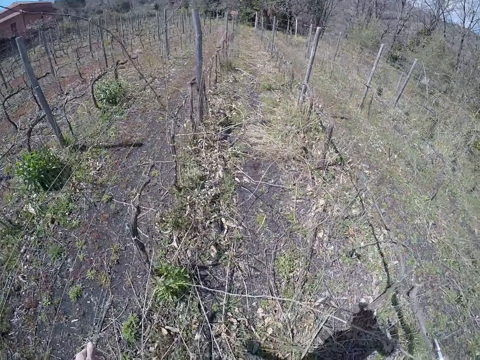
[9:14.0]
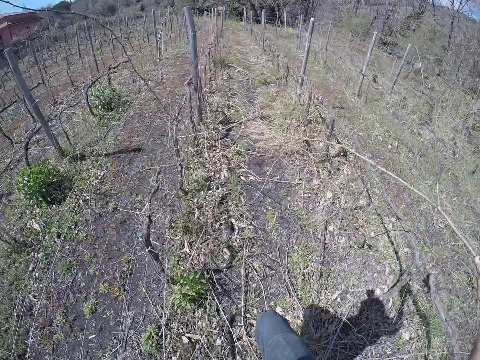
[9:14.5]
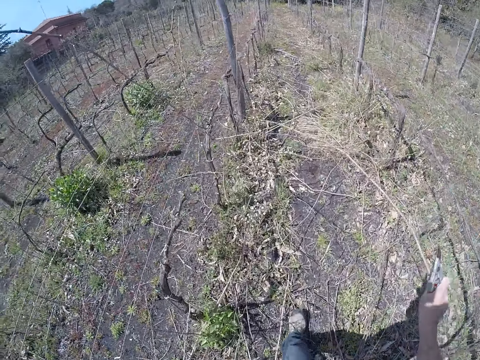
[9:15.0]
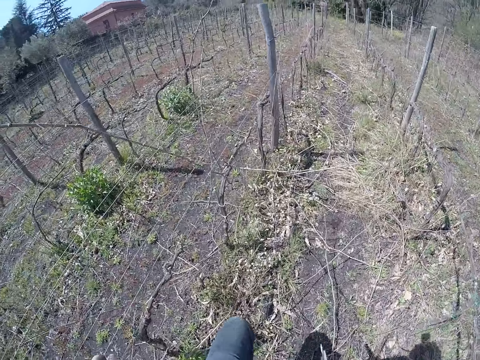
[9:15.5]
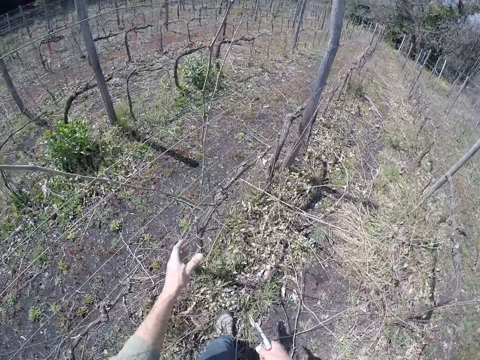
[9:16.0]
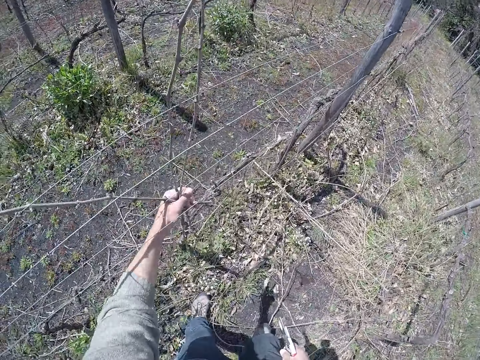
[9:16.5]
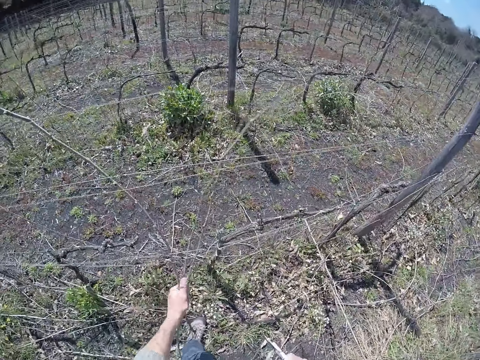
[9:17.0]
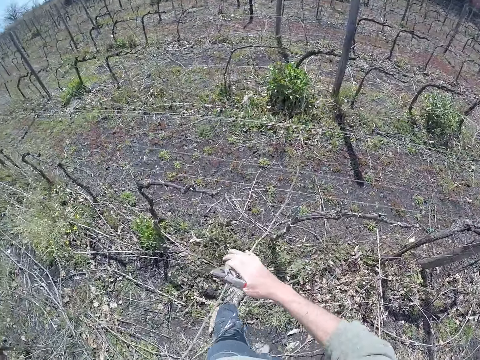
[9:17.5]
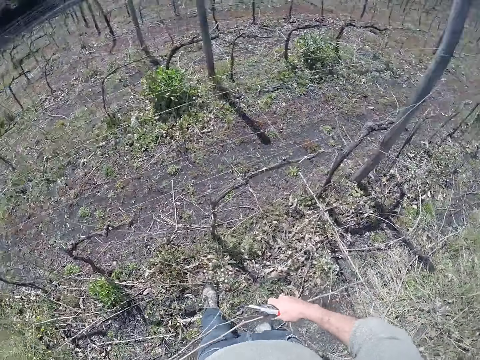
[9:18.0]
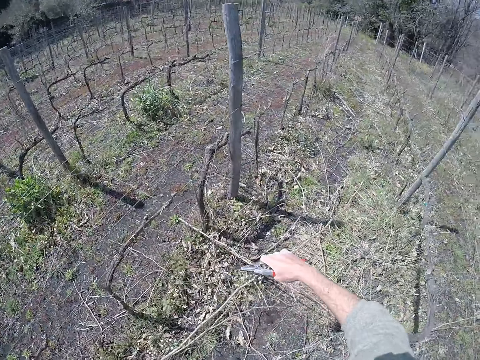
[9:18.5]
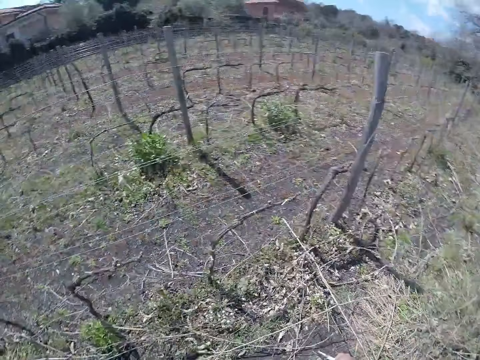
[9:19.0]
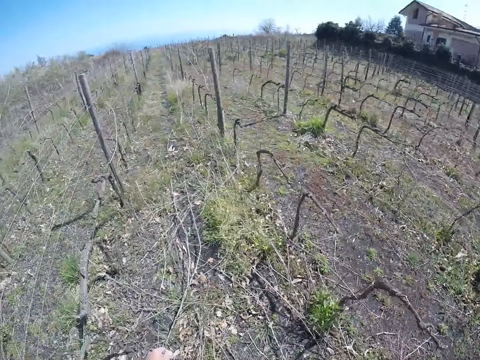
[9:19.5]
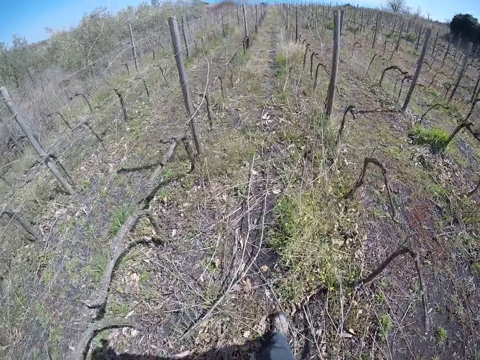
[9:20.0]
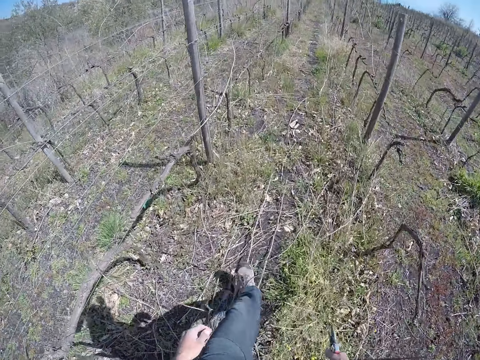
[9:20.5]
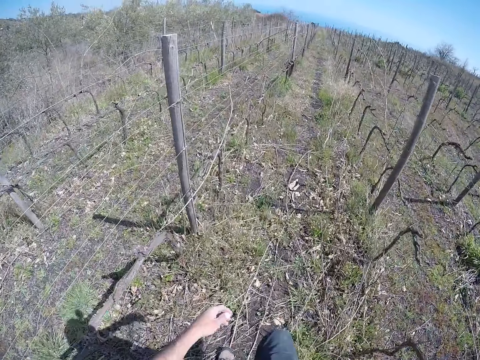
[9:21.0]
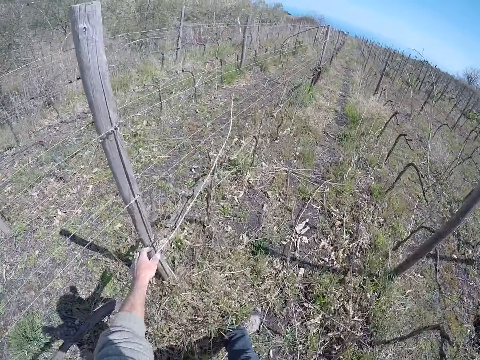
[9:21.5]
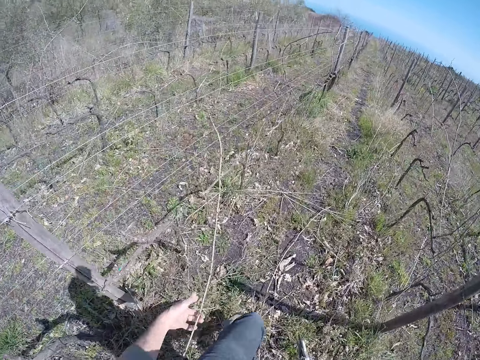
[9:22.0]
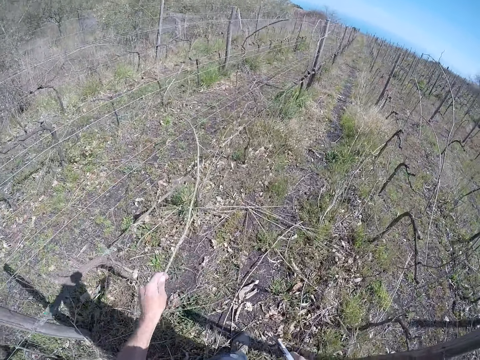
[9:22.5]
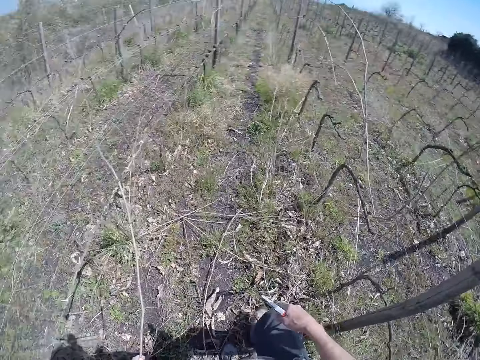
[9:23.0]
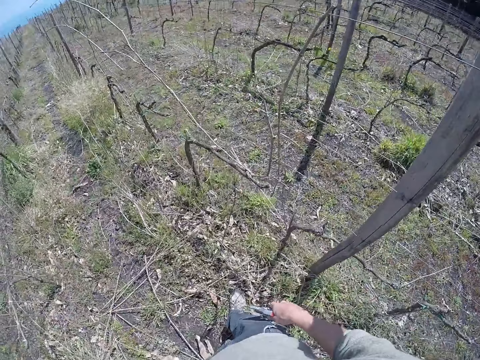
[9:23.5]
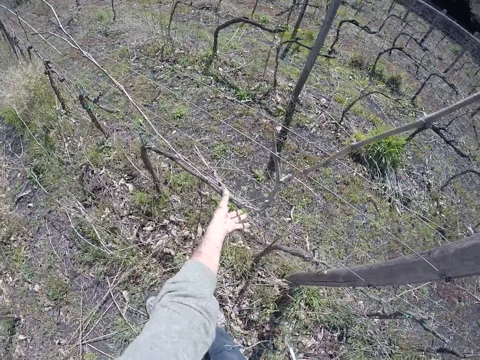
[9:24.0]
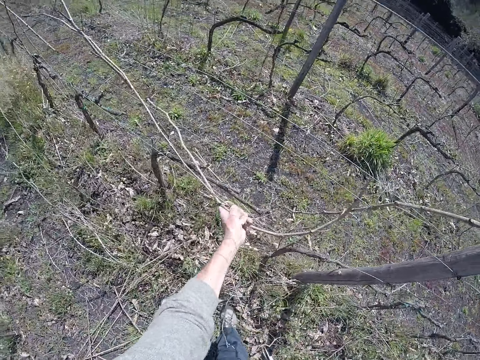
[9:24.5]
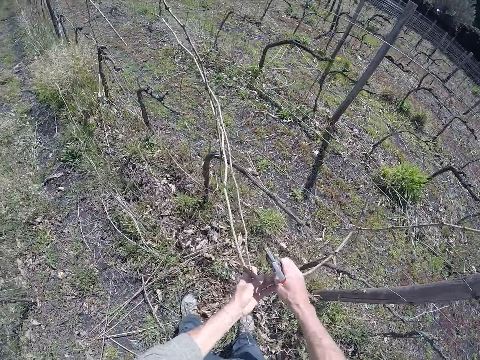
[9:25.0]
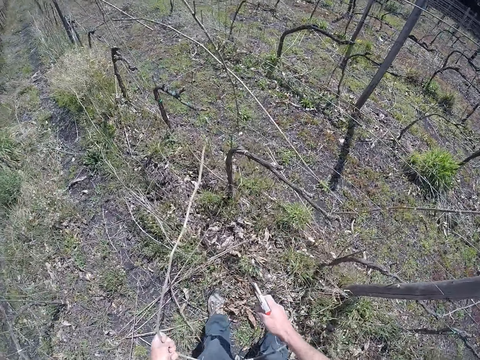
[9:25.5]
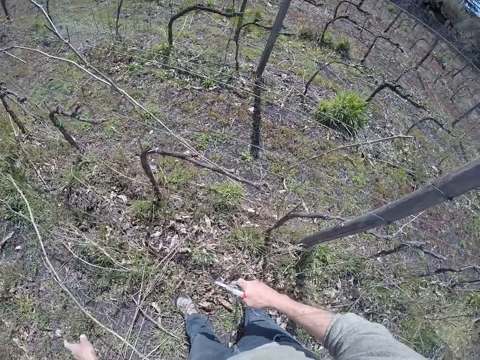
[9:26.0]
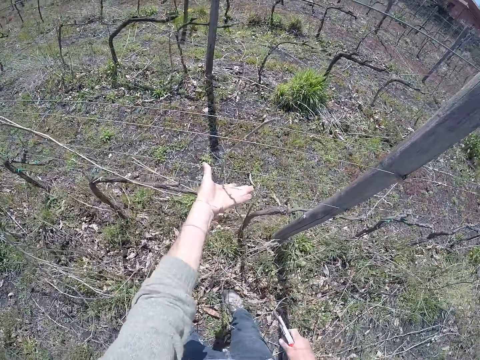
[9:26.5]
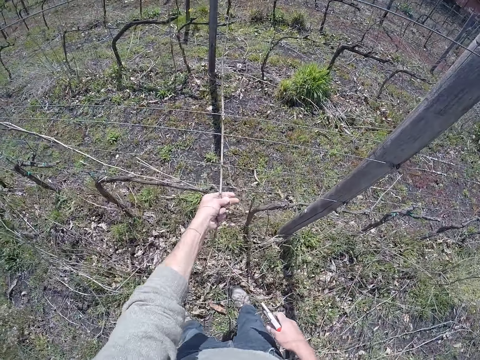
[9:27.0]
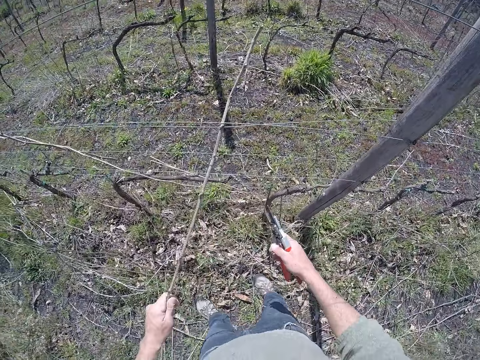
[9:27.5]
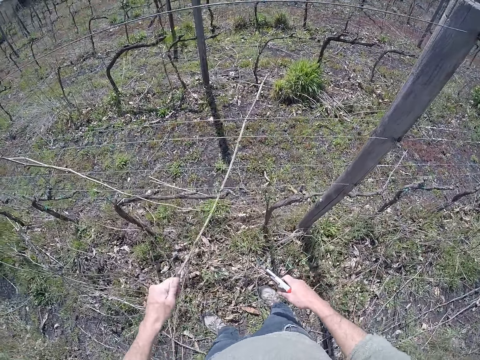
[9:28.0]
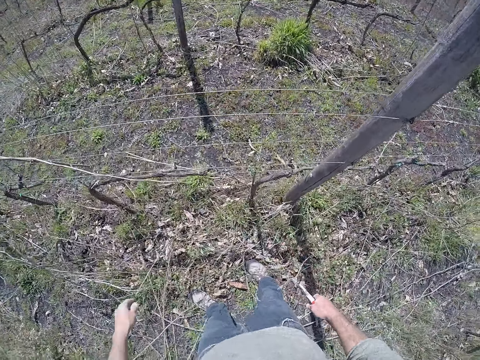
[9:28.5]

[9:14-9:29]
The camera wearer drops the branch on the ground with his right hand. He walks. He pulls a branch from the wire with his left hand. He places his right hand on the branch in his left hand. He drops the branch on the ground with both hands. He walks. He pulls a branch from the wire with his left hand. He drops the branch on the ground with his left hand. He pulls a branch from the wire with his left hand. He places his right hand on the branch. He drops the branch on the ground with his left hand. He pulls a branch from the wire with his left hand. He drops the branch on the ground with his left hand.

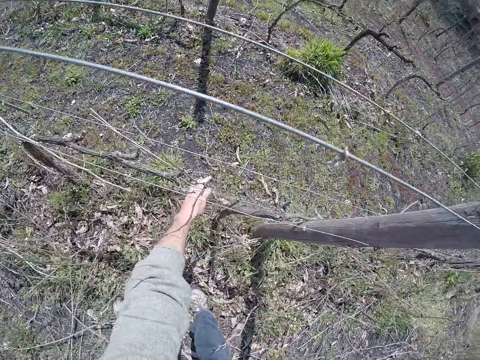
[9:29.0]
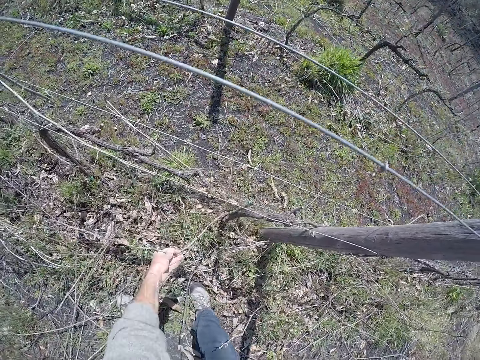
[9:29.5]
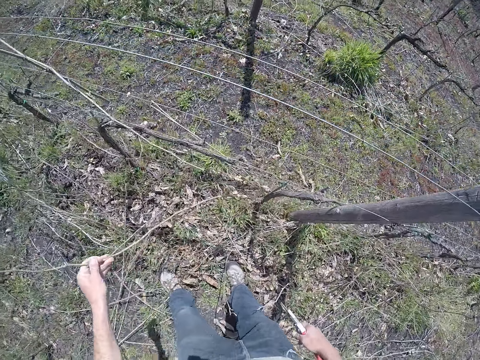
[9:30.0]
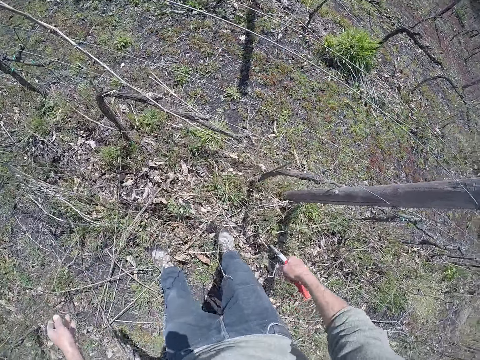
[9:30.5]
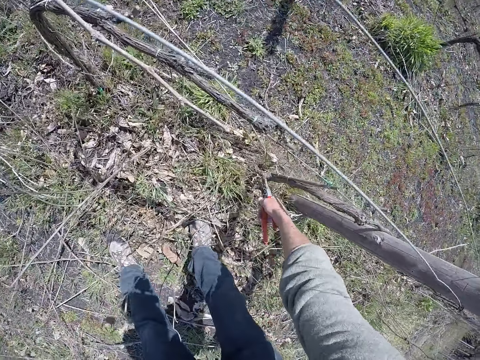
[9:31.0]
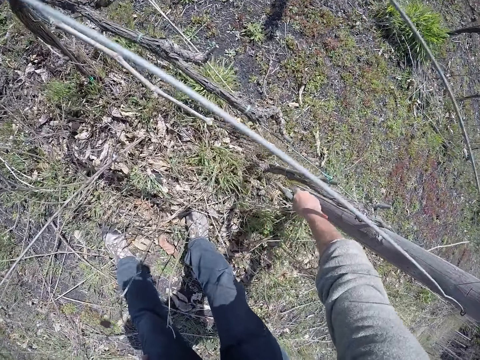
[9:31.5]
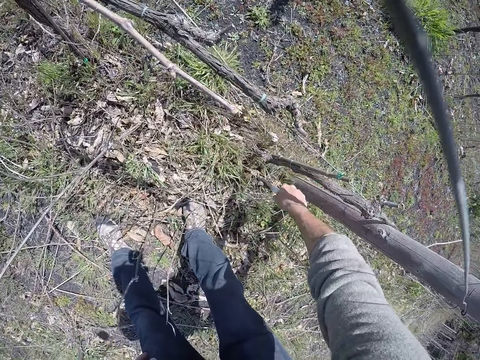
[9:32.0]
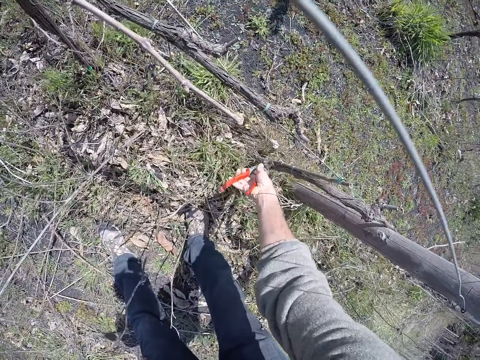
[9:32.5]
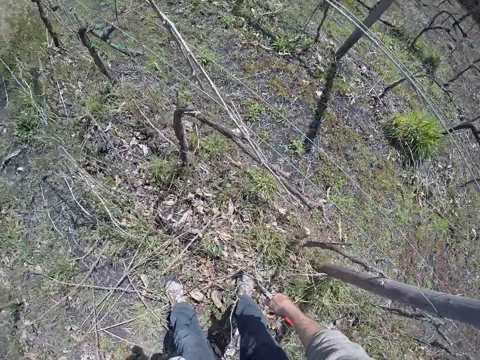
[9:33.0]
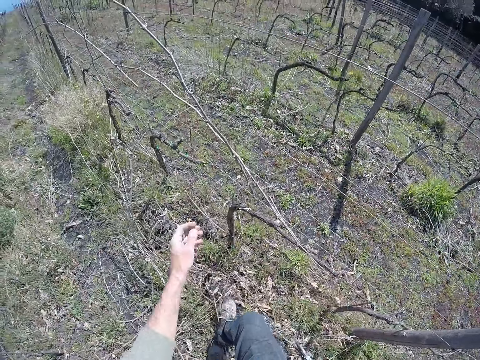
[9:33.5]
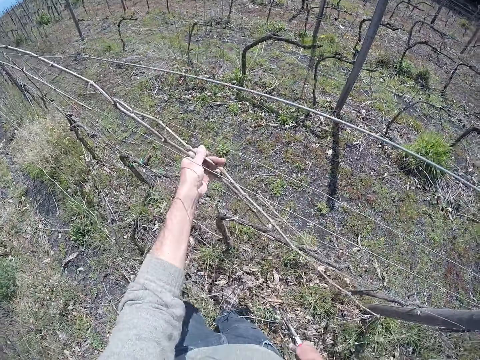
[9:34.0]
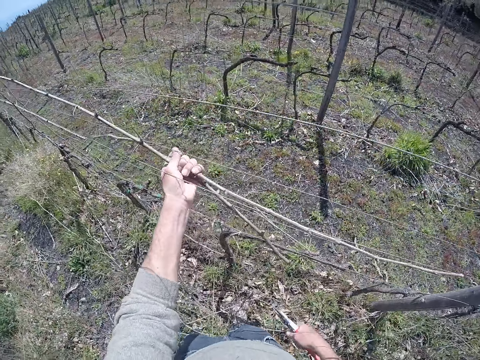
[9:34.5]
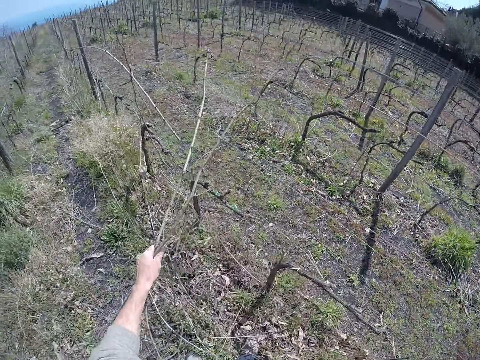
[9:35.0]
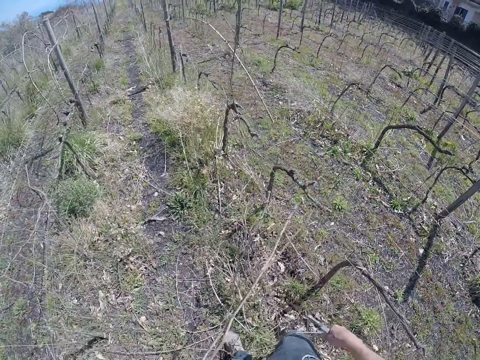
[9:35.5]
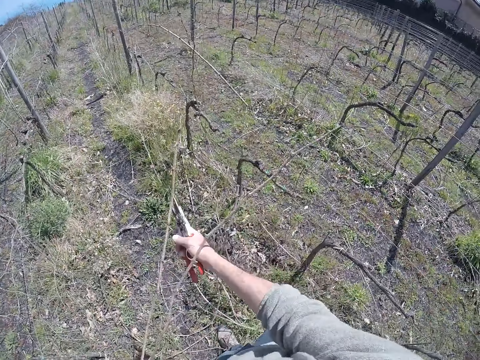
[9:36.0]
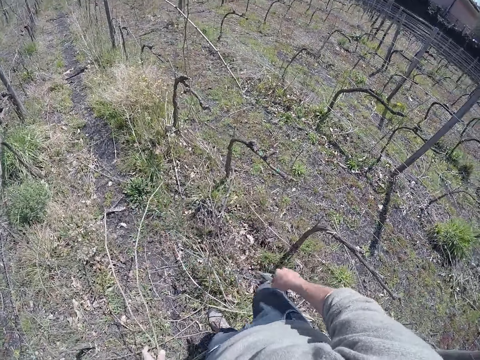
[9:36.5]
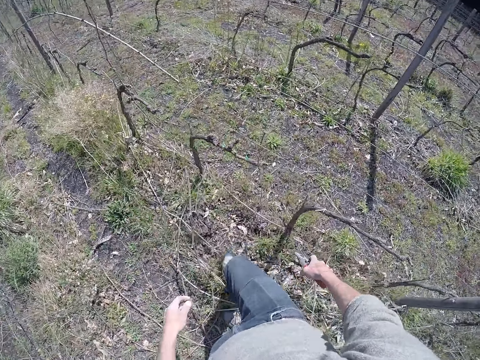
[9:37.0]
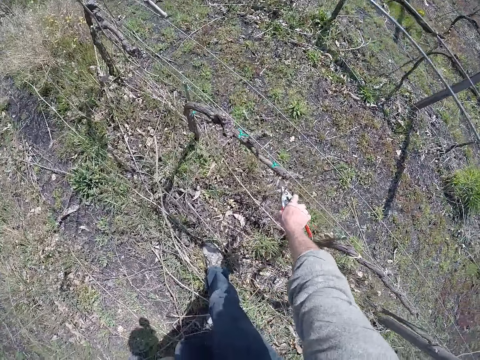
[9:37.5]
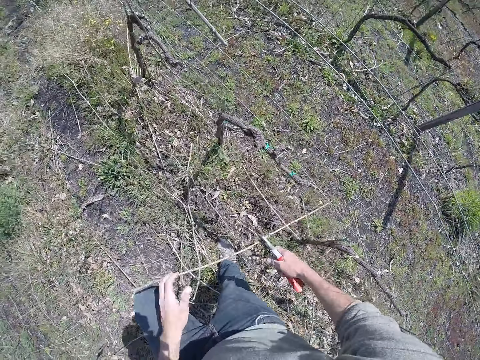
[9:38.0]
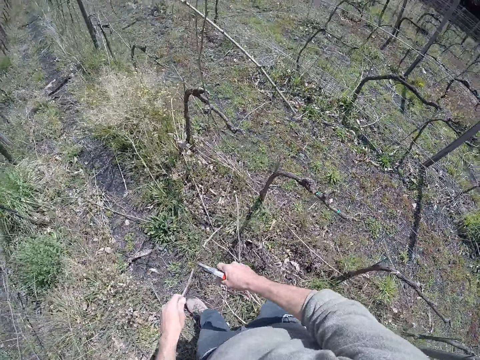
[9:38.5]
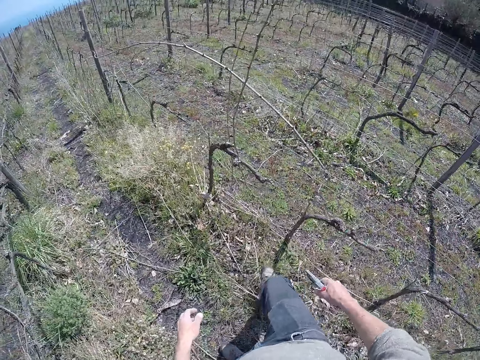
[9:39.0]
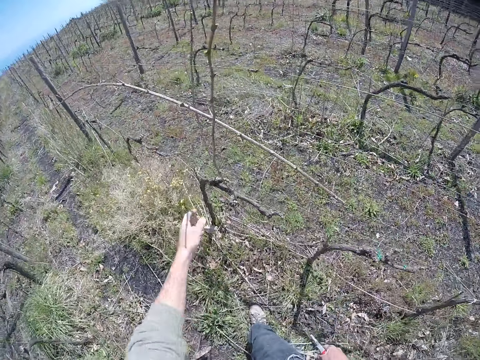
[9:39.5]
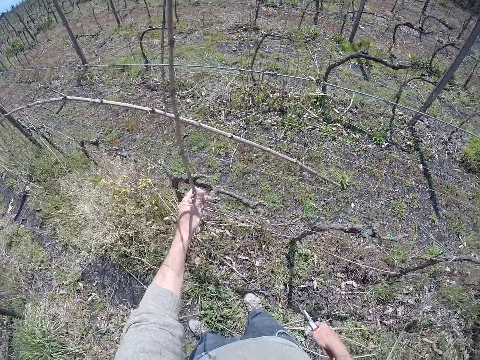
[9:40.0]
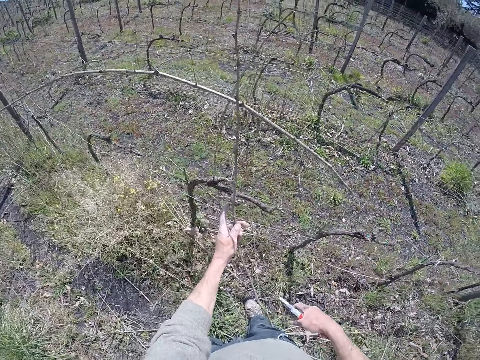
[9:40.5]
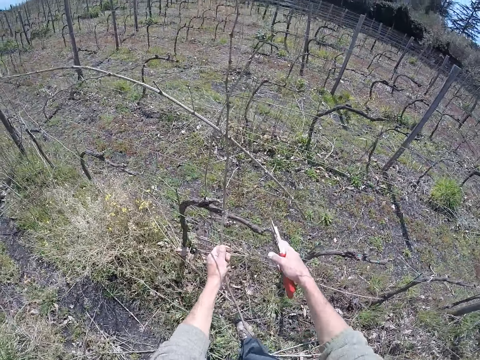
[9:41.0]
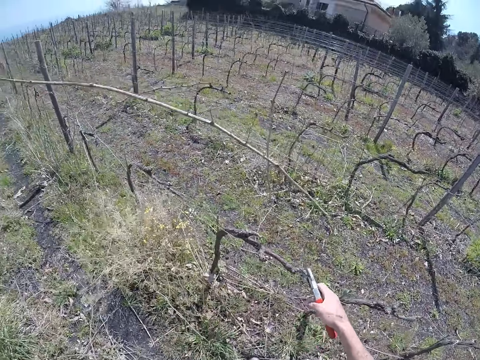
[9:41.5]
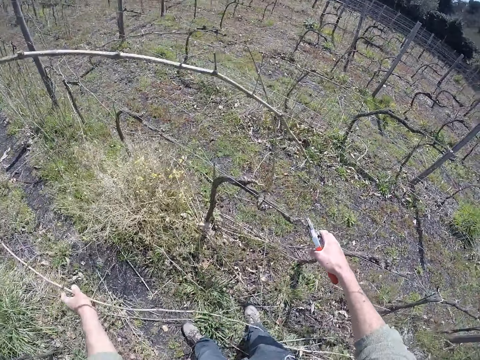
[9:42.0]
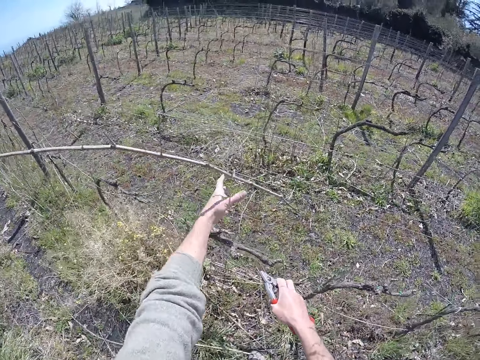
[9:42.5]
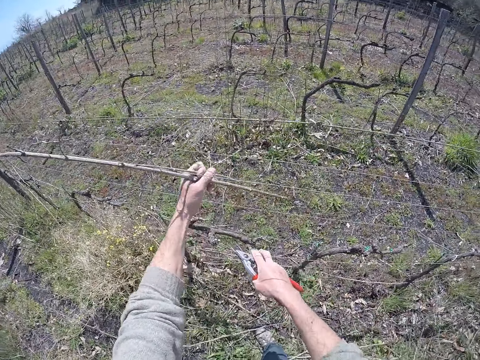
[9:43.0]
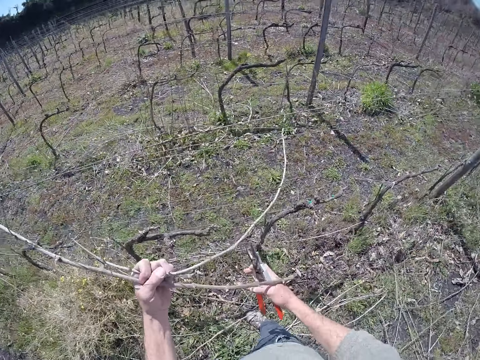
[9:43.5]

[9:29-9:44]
The camera wearer pulls a branch from the ground with his left hand. He drops the branch on the ground with his left hand. He cuts weeds on a branch with the wire cutter in his right hand. He pulls a branch from the wire with his left hand. He drops the branch on the ground with his left hand. He takes a branch from the ground with the wire cutter in his right hand. He places his left hand on the branch. He cuts the branch in his left hand with the wire cutter in his right hand. He drops the branch on the ground with his left hand. He pulls a branch from the wire with his left hand. He pulls the wire with his right hand. He drops the branch on the ground with his left hand. He pulls the branch from the wire with his left hand.
